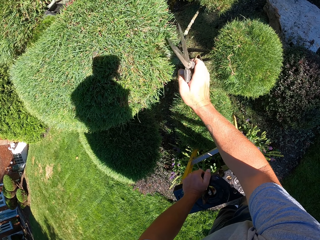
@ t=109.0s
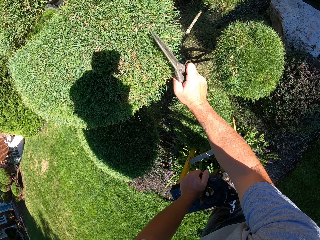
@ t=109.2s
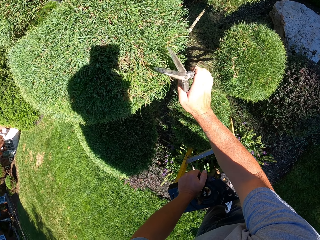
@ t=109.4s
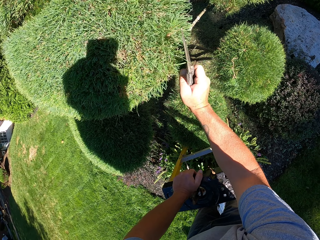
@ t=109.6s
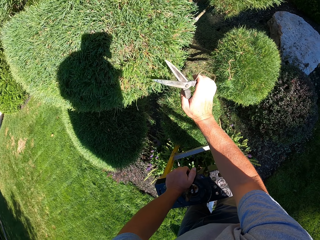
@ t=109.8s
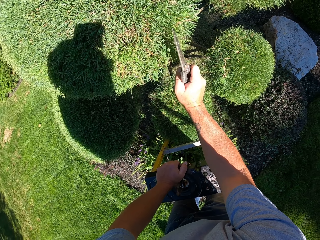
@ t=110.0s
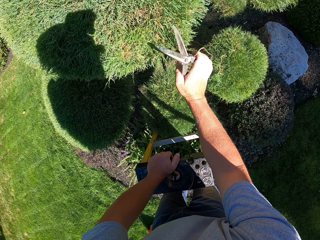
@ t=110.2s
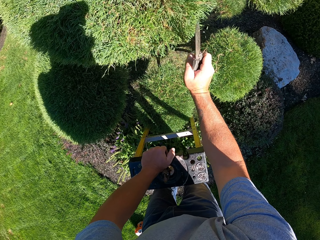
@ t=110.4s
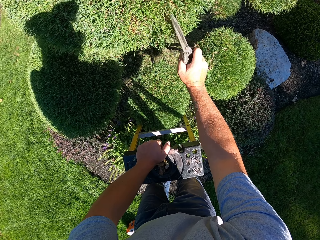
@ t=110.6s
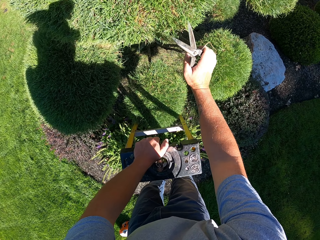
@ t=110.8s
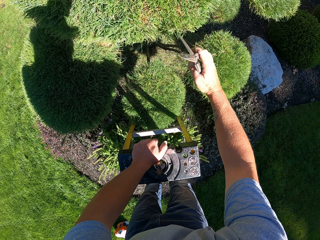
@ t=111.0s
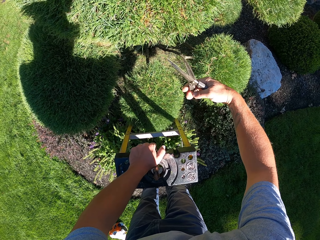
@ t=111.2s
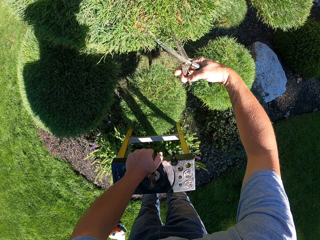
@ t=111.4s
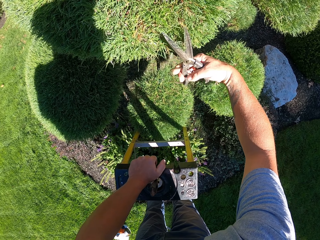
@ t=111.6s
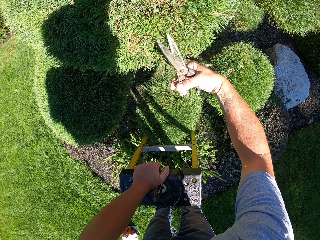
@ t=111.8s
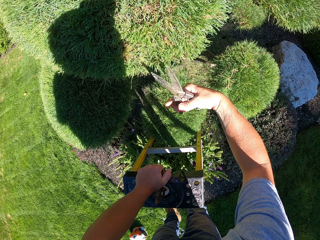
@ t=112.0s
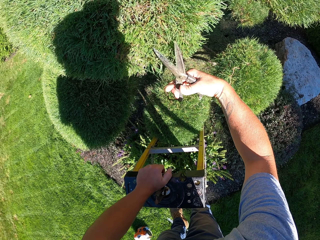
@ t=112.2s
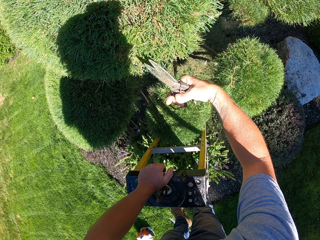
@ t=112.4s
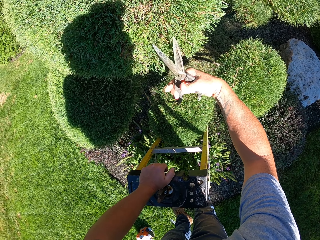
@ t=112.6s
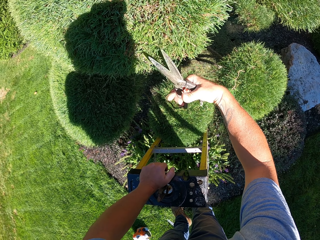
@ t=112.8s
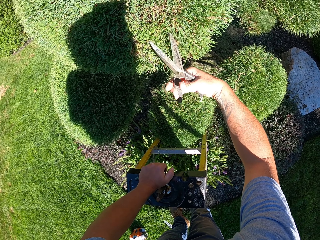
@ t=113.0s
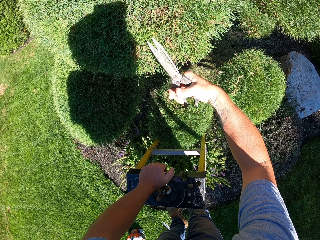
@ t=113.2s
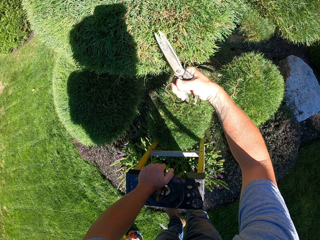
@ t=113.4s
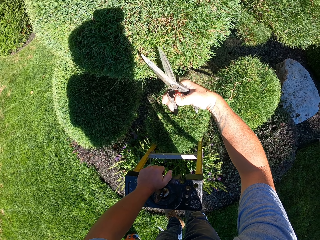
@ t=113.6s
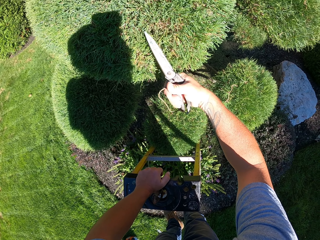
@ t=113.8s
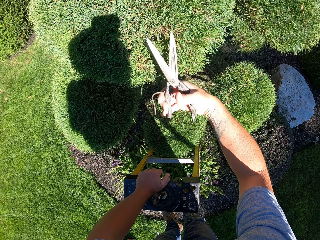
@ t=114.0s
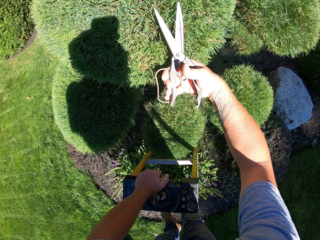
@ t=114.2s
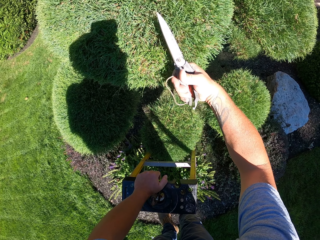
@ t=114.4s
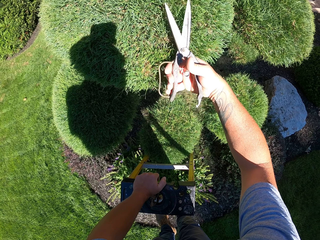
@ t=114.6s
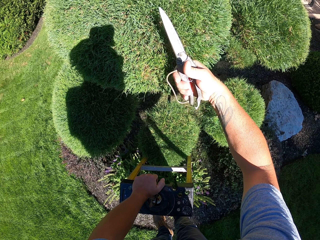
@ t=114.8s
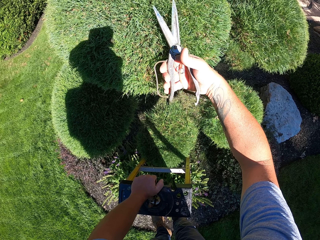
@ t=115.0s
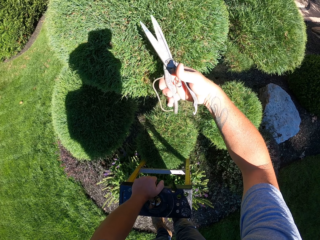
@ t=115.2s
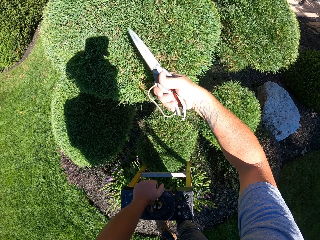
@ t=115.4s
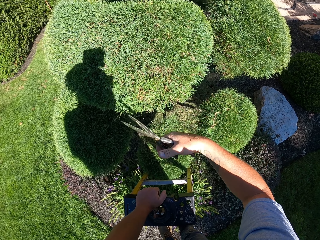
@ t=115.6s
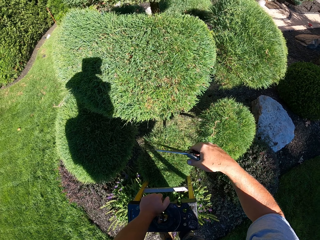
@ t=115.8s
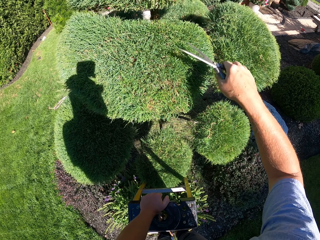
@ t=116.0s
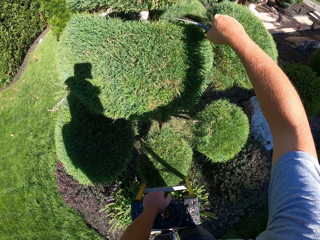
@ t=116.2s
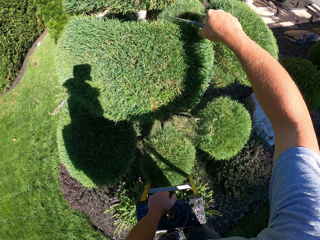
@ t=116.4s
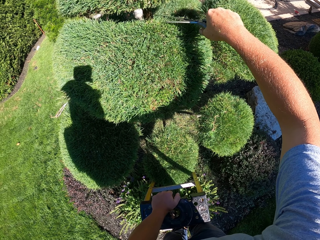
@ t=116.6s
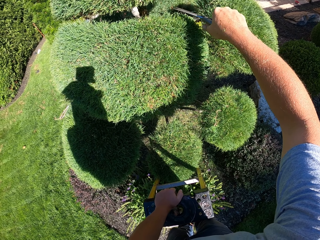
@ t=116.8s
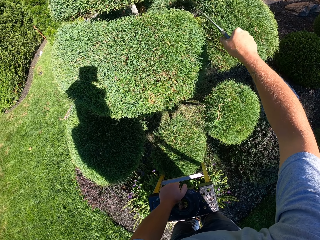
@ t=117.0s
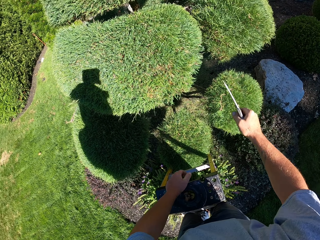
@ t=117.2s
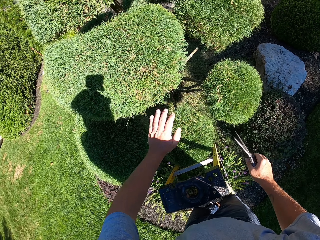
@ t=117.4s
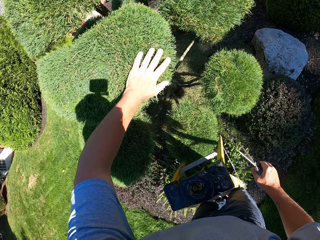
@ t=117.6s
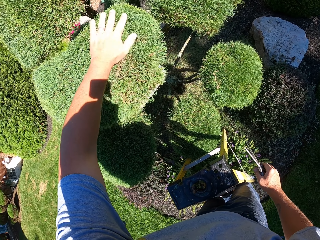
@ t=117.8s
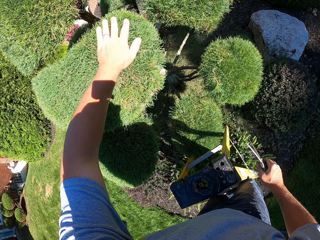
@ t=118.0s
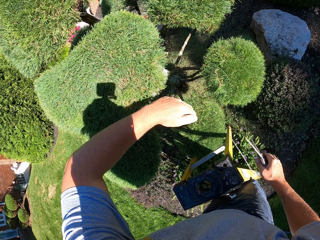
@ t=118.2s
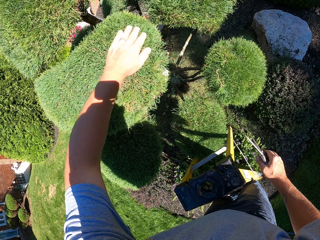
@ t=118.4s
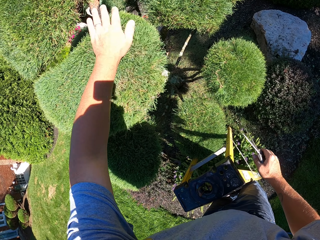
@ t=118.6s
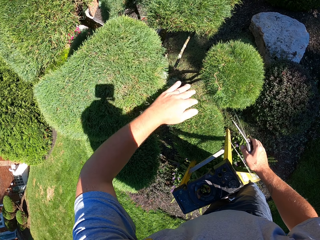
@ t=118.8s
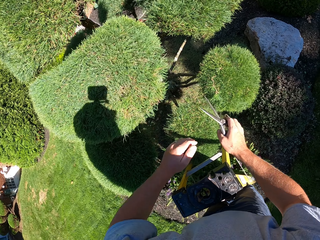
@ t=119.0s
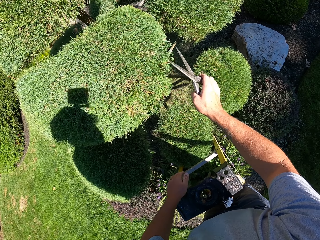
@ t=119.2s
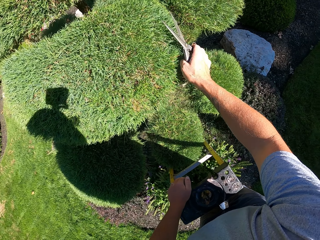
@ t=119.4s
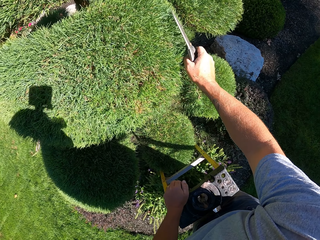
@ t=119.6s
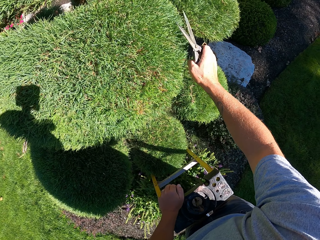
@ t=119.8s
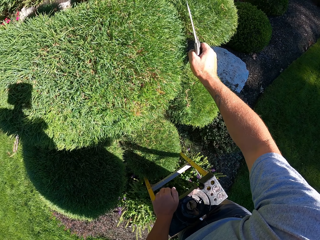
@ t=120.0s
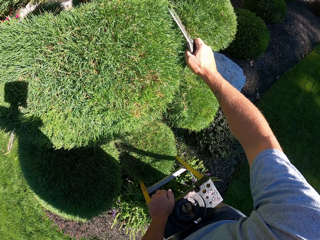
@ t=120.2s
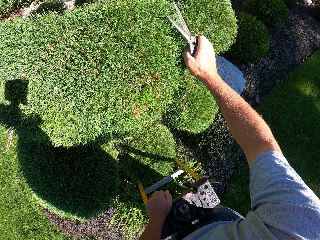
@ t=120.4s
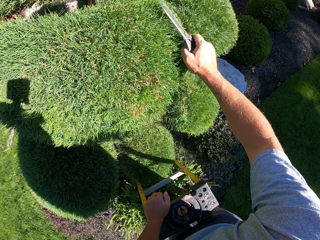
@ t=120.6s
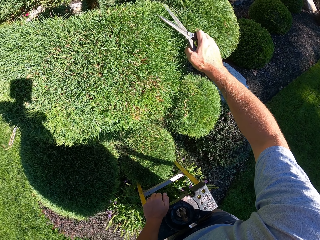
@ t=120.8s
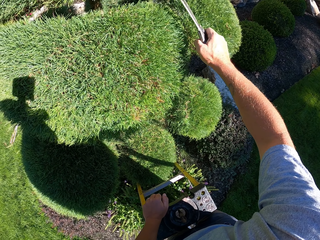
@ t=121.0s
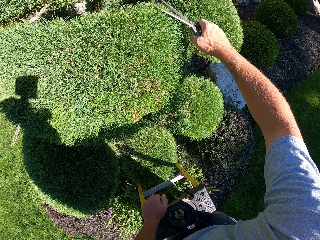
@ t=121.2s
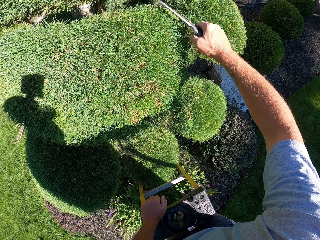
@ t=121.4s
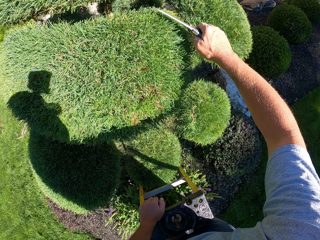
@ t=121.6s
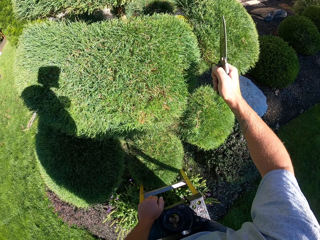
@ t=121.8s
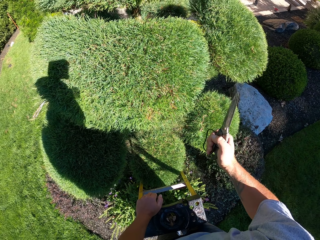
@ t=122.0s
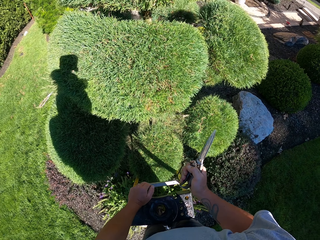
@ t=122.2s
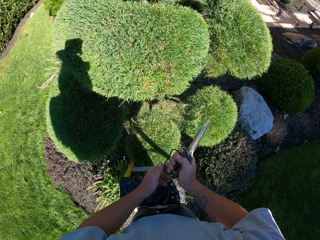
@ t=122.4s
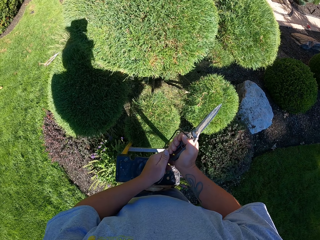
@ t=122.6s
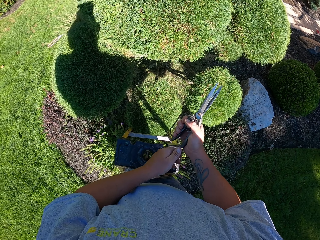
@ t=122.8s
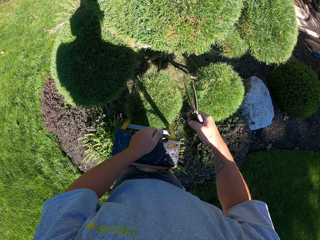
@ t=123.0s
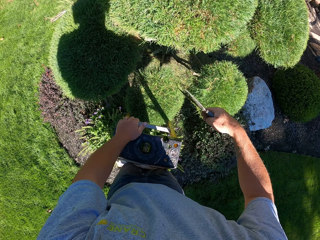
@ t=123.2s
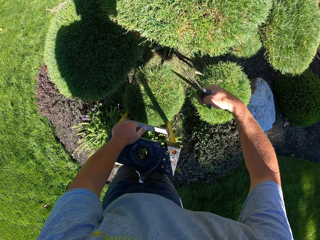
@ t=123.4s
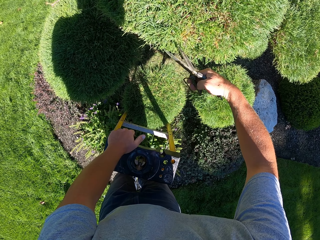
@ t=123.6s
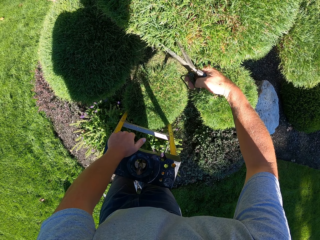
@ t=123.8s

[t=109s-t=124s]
The camera wearer brushes the hedge with his hand. He trims the hedge with shears on a ladder. He stops trimming.

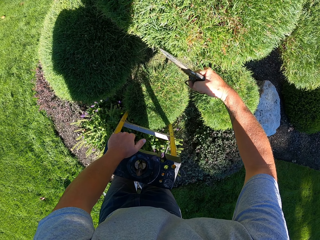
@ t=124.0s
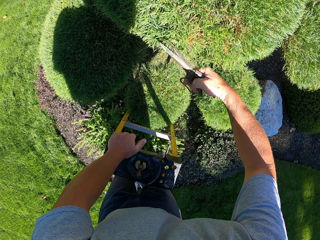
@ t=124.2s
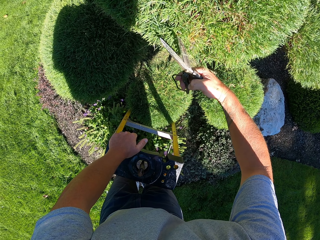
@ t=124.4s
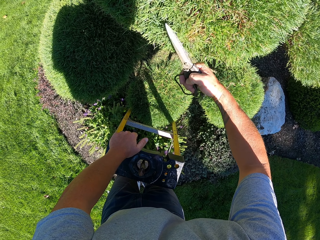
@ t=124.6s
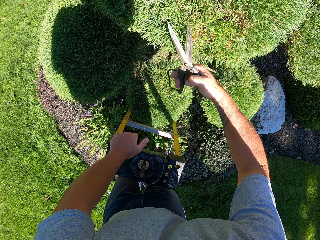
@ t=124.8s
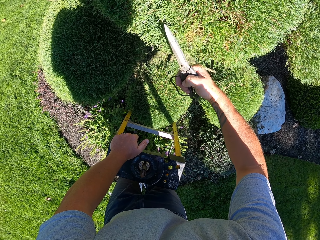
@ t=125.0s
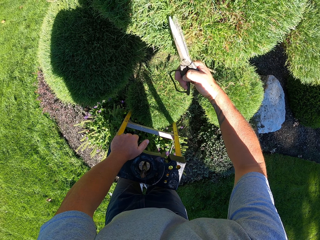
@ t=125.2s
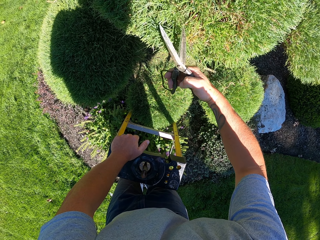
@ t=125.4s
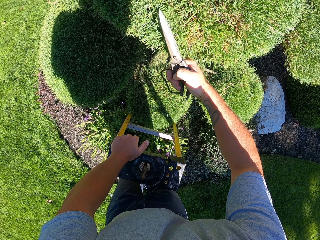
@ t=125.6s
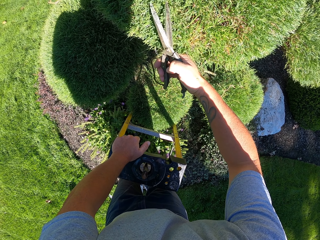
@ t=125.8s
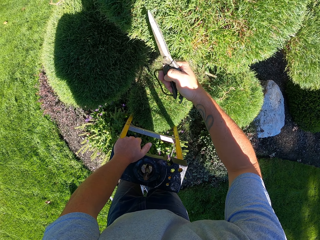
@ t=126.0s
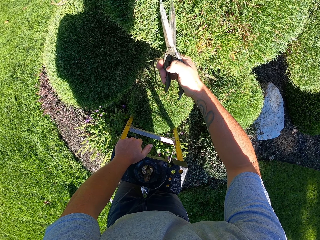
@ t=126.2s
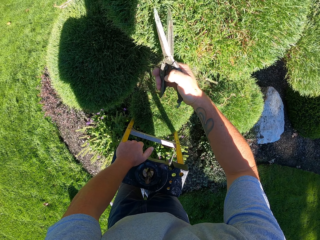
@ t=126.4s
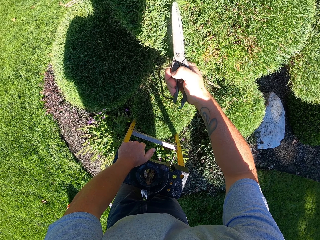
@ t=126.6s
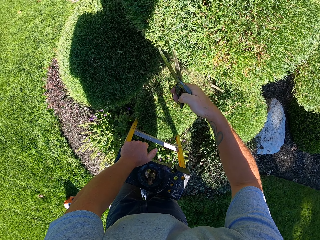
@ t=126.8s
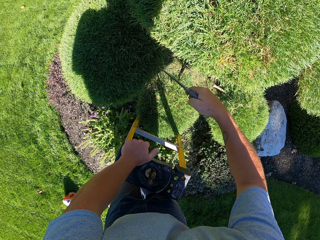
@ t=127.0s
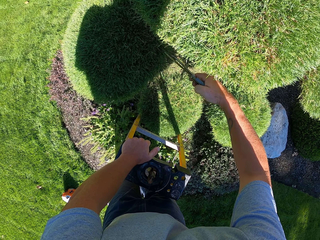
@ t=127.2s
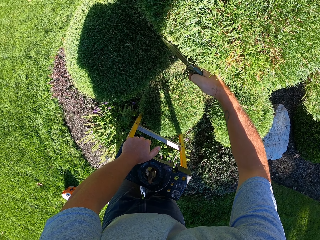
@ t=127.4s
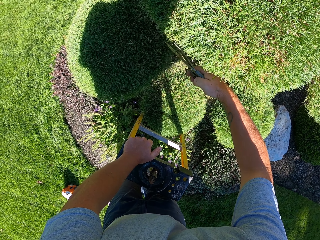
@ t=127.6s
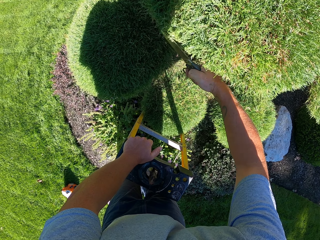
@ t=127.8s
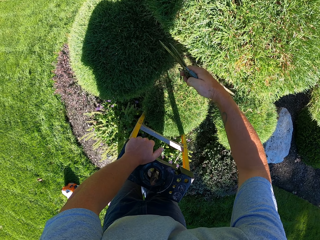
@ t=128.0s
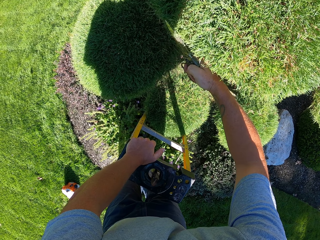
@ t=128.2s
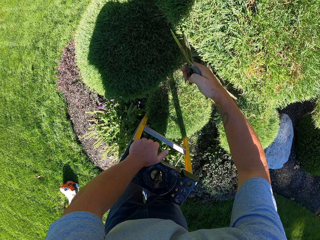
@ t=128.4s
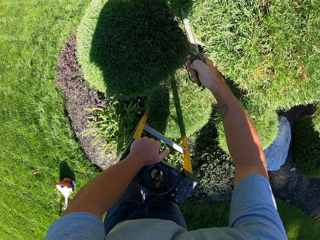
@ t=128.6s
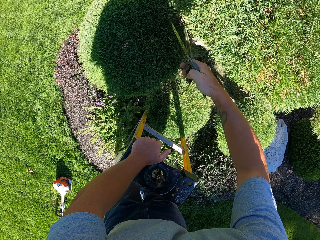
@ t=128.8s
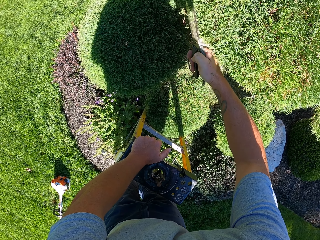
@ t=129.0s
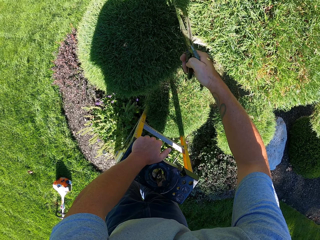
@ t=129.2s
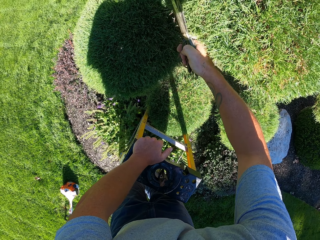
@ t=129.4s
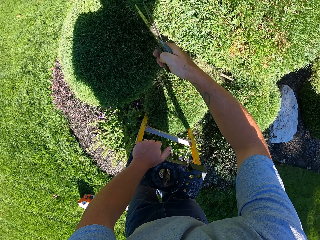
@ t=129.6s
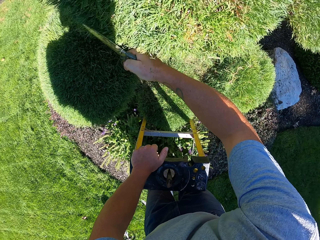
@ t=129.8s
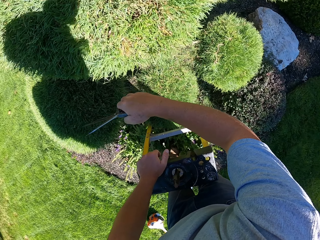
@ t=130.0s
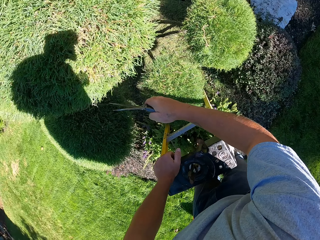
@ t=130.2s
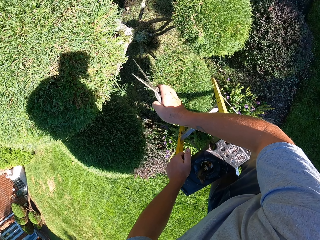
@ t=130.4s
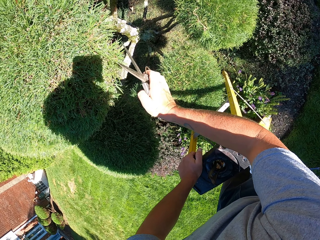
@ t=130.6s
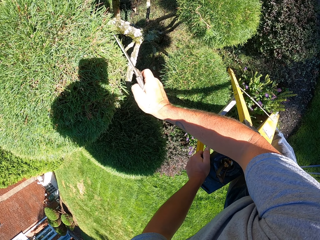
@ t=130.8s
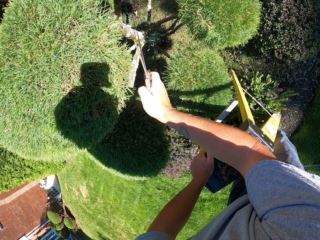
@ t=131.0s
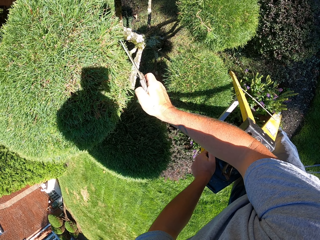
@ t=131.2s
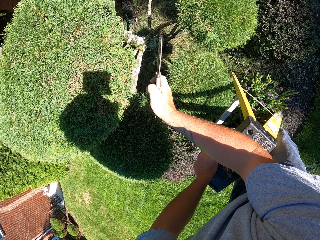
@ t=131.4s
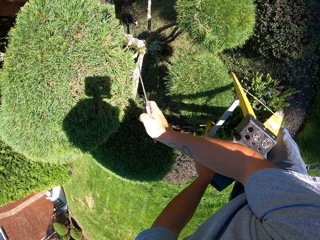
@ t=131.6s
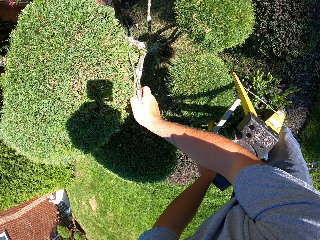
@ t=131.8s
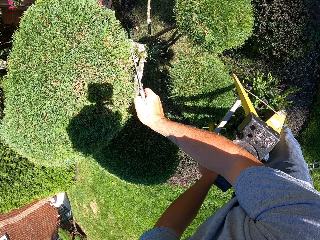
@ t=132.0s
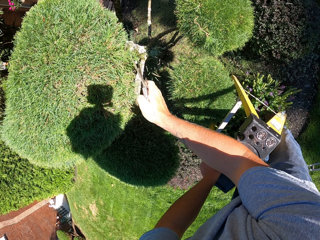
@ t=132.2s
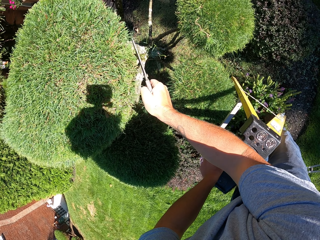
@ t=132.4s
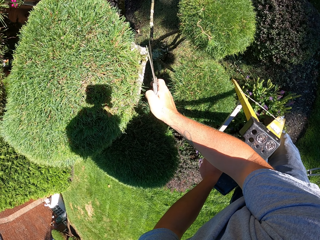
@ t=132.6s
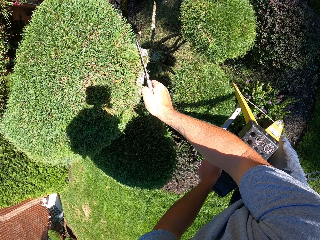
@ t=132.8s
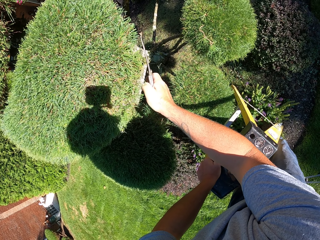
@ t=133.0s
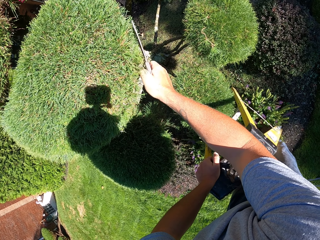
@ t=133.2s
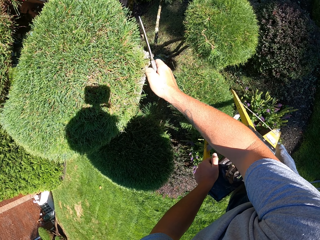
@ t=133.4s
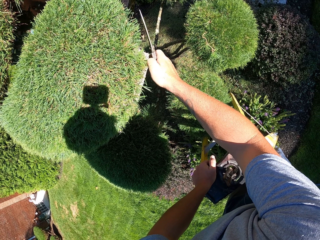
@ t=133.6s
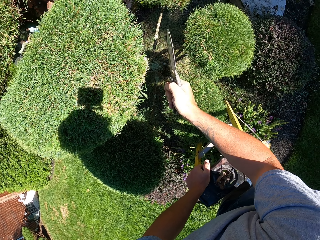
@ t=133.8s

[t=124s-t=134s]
The camera wearer trims with pruning scissors.
